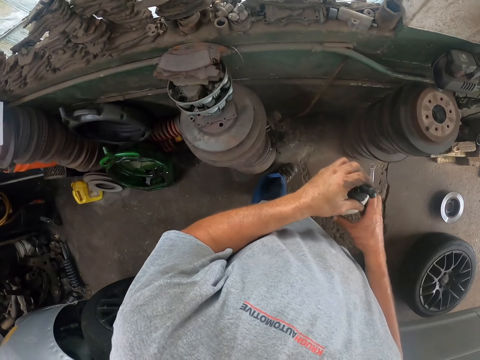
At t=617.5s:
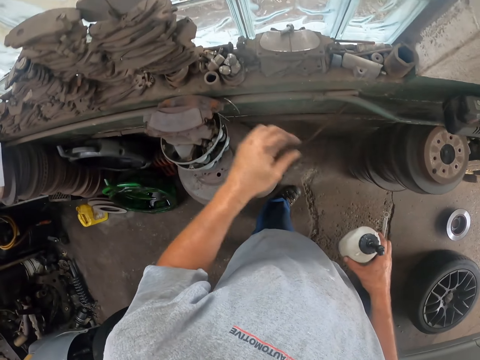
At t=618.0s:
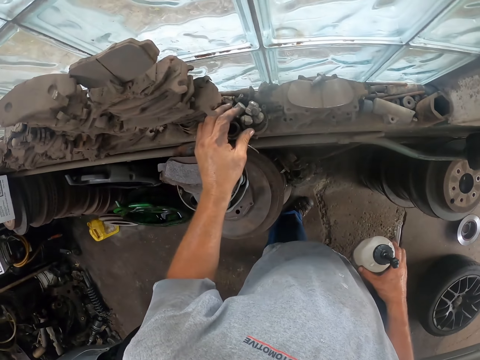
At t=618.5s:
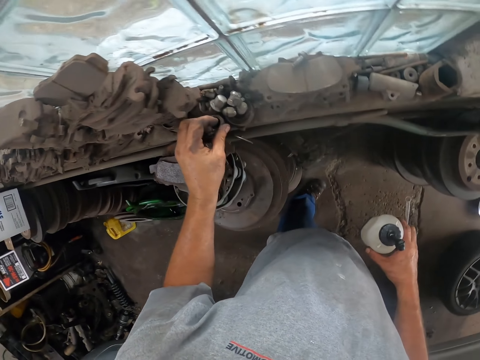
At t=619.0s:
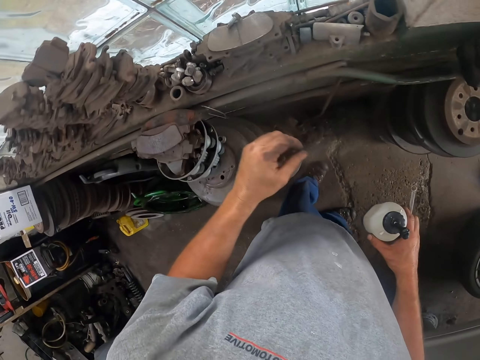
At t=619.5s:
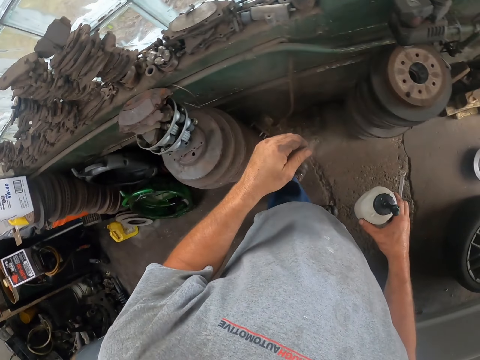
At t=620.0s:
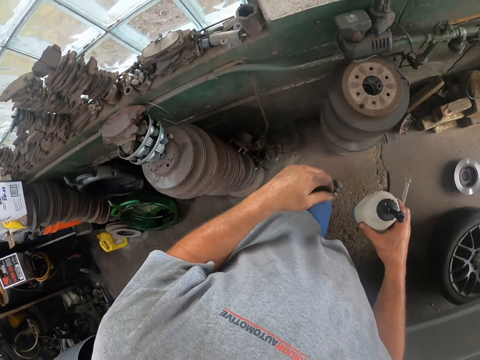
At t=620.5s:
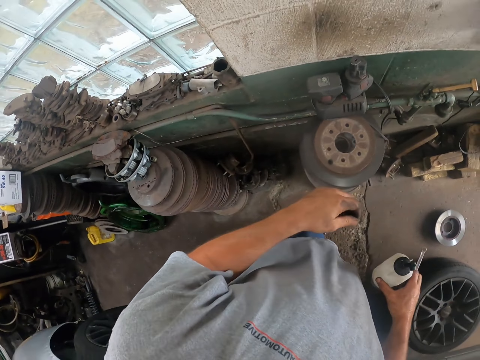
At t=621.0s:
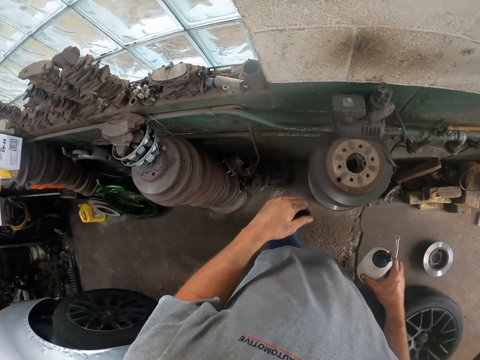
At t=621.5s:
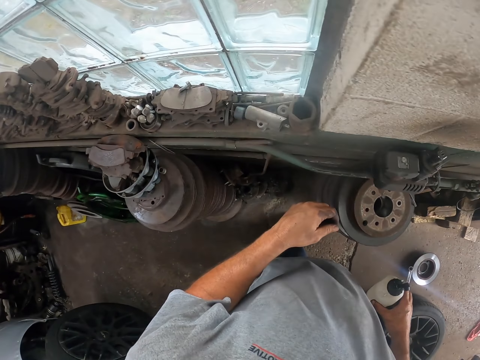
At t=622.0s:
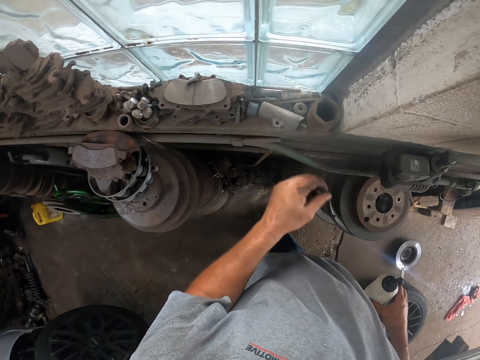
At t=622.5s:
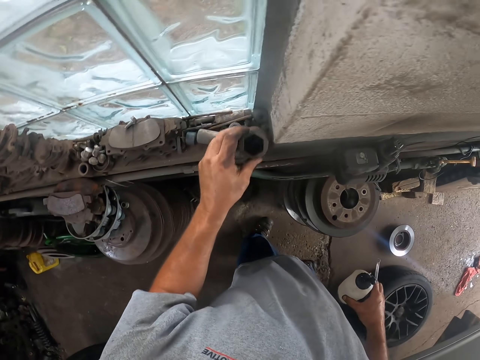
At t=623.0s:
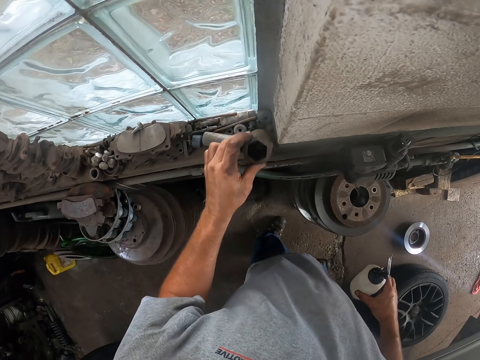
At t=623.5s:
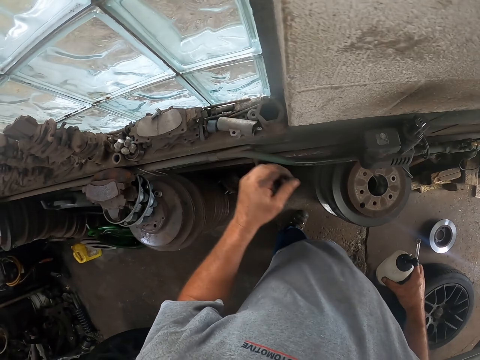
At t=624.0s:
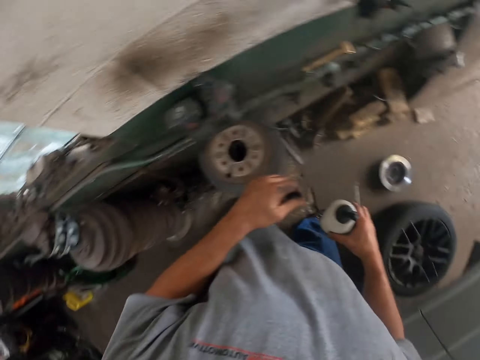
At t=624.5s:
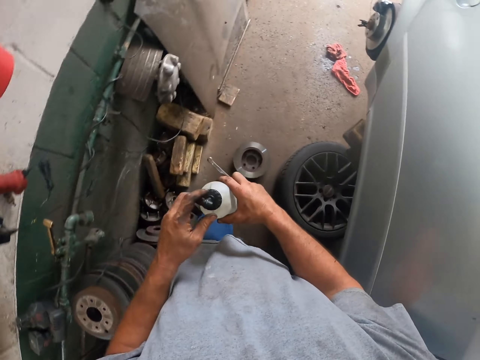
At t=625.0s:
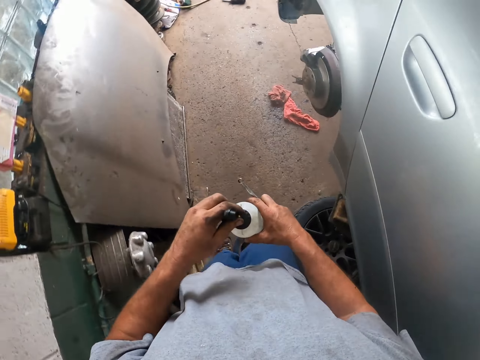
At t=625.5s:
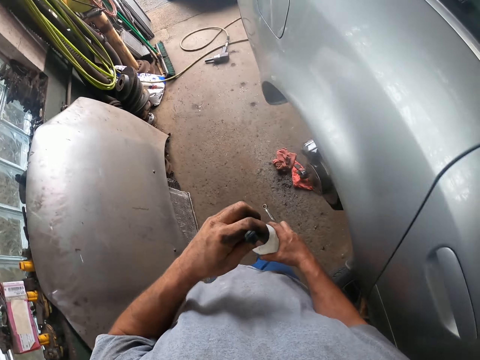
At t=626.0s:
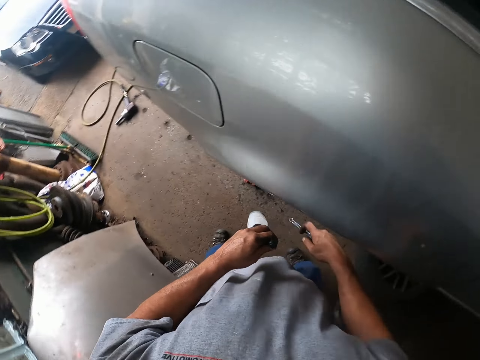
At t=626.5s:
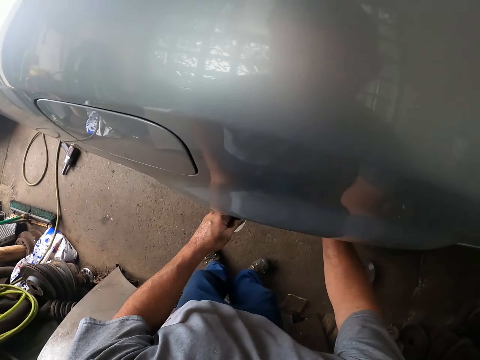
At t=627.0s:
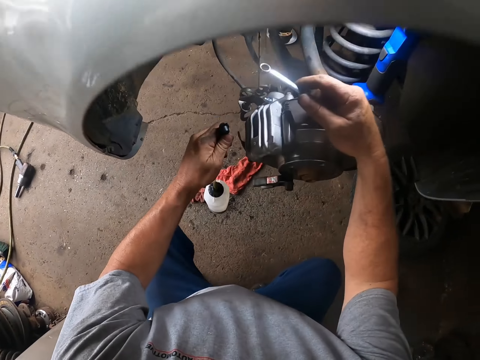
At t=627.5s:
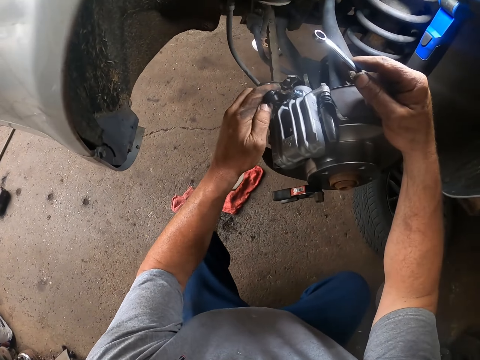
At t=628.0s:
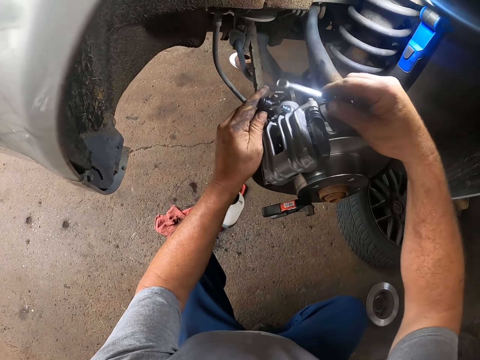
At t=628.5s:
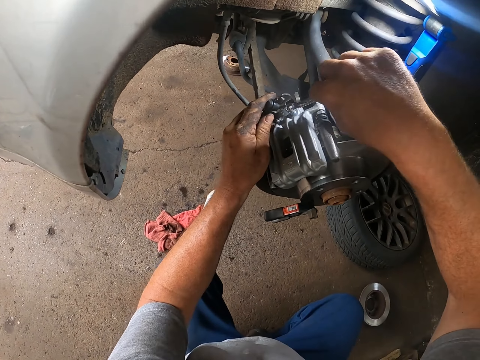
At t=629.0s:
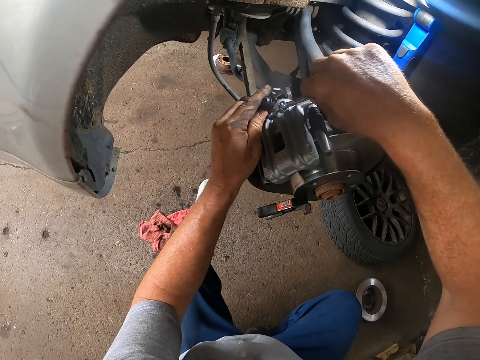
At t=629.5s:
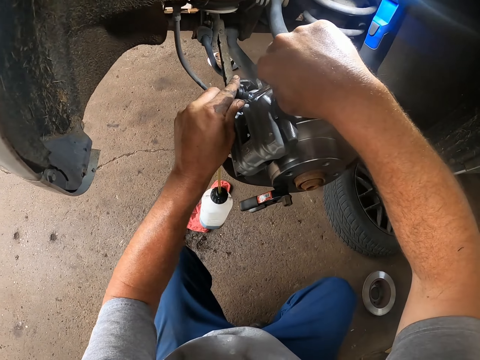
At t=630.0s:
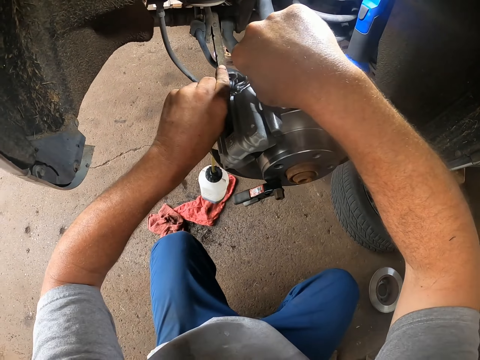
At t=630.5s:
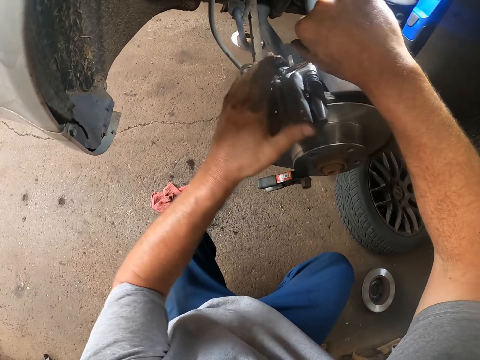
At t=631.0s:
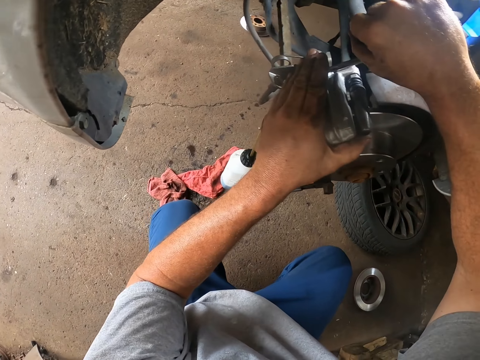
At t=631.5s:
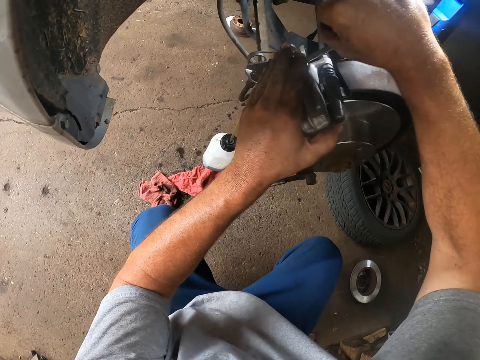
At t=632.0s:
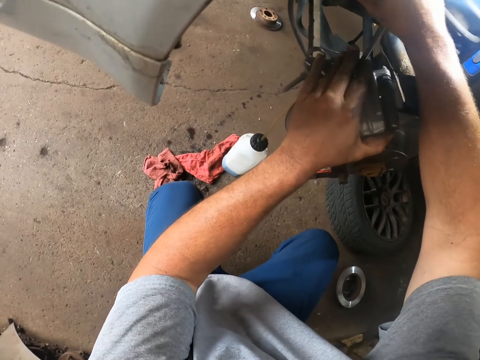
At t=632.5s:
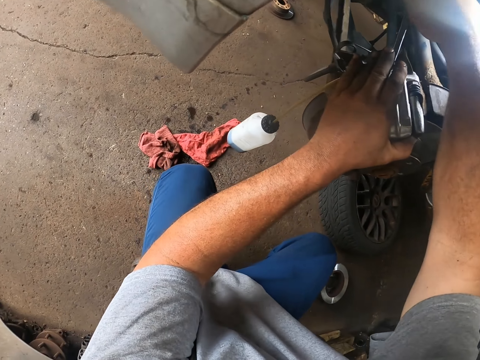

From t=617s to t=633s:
The camera wearer picks up a nut. They touch the nut. They touch a container by the window. They walk around the garage. They fix the bottle oil in the car. They tighten the bolt.

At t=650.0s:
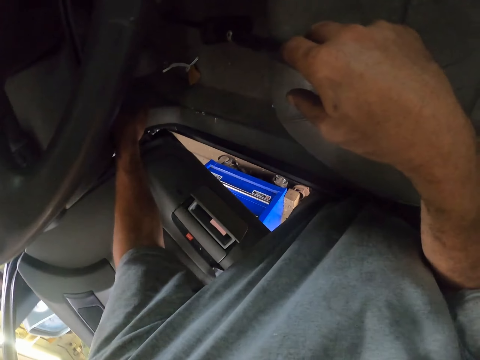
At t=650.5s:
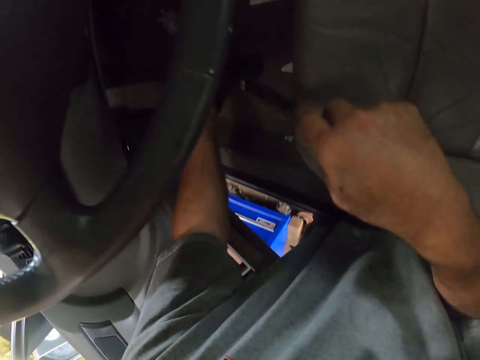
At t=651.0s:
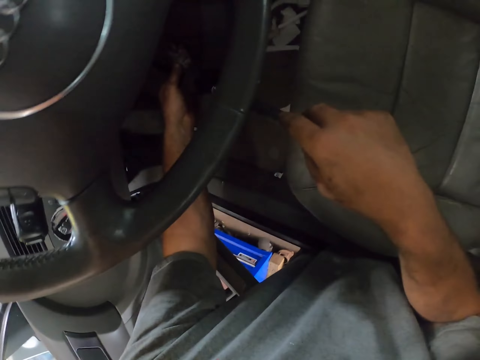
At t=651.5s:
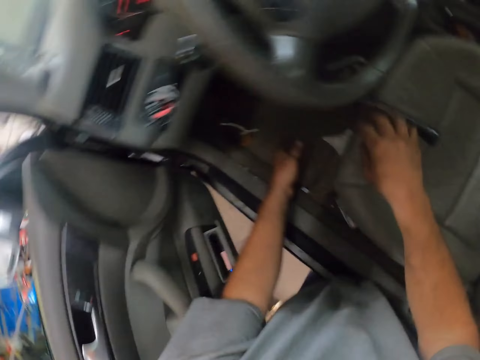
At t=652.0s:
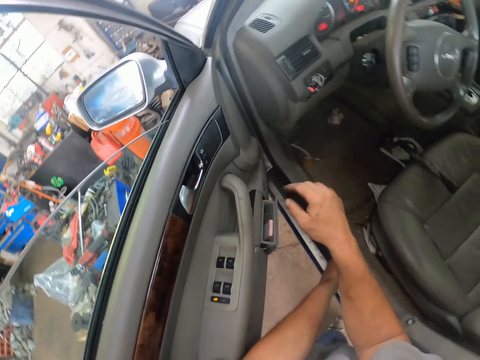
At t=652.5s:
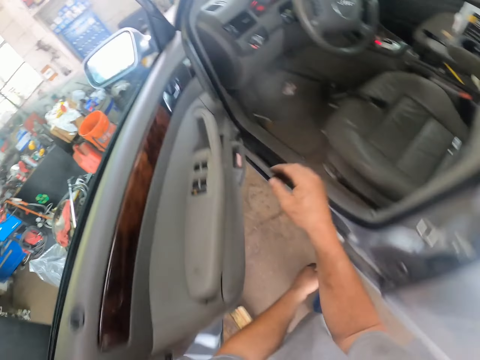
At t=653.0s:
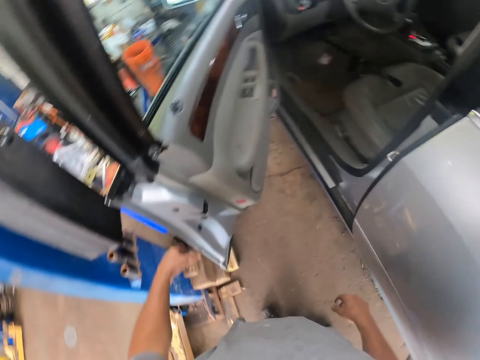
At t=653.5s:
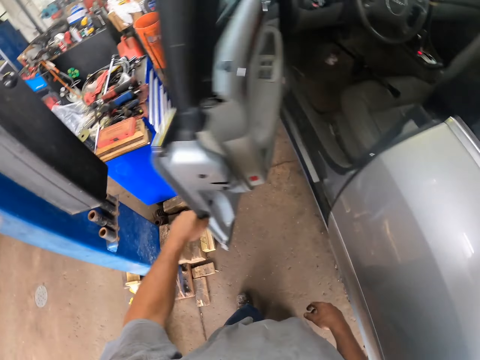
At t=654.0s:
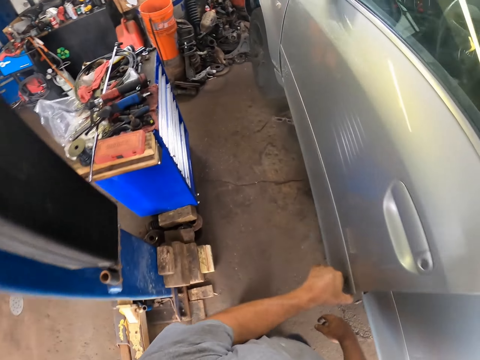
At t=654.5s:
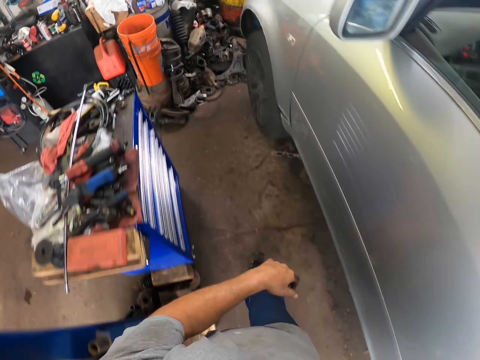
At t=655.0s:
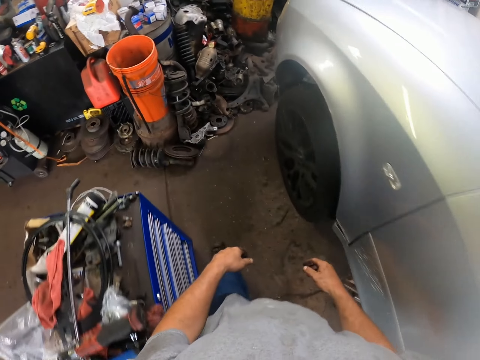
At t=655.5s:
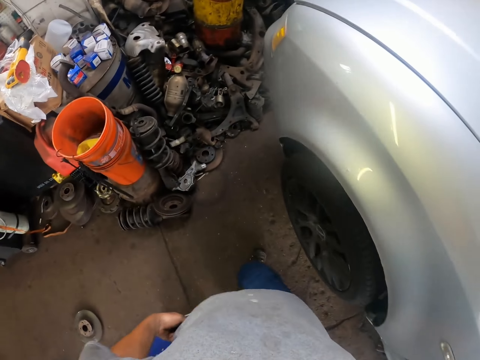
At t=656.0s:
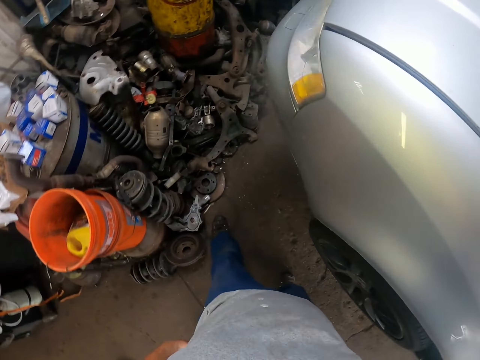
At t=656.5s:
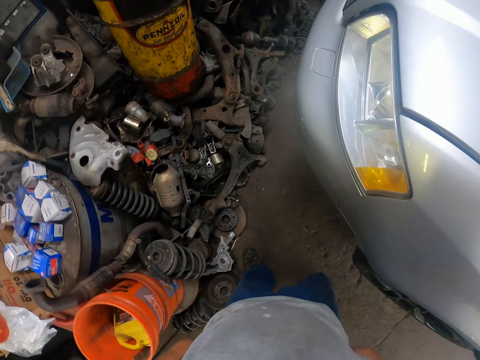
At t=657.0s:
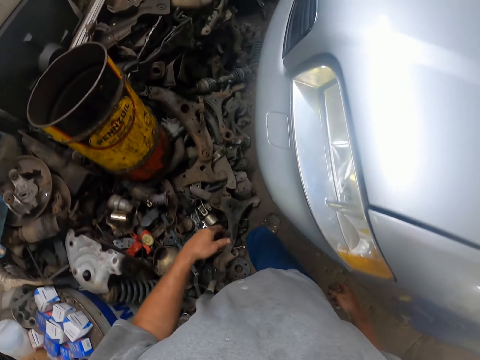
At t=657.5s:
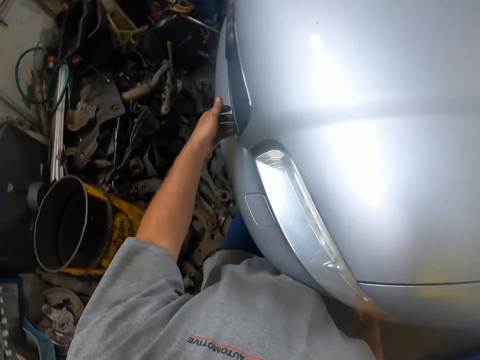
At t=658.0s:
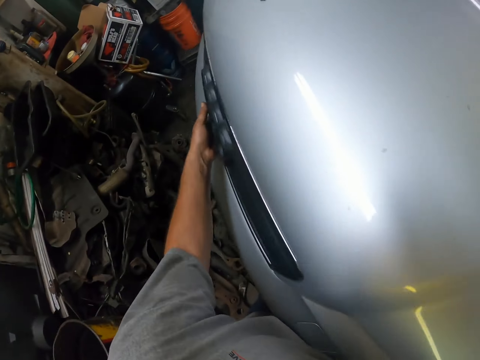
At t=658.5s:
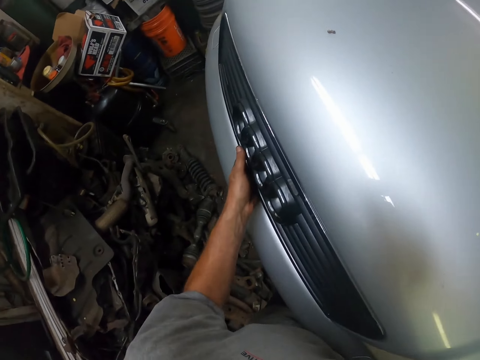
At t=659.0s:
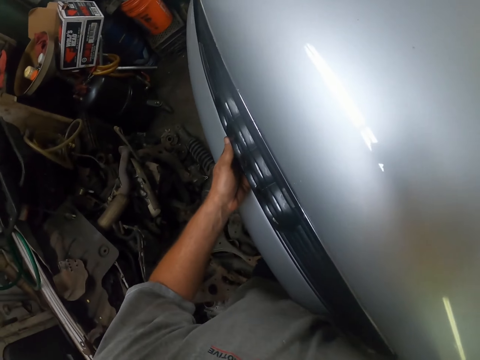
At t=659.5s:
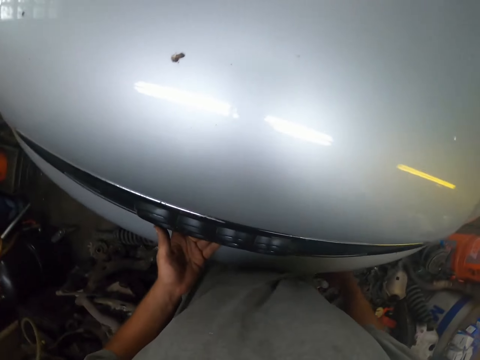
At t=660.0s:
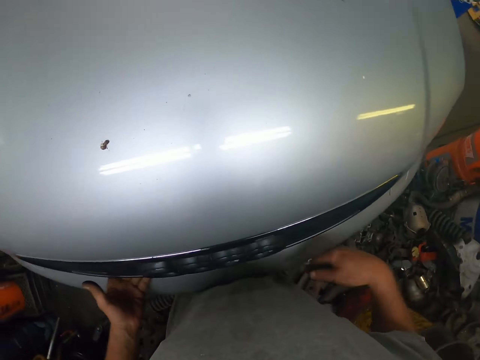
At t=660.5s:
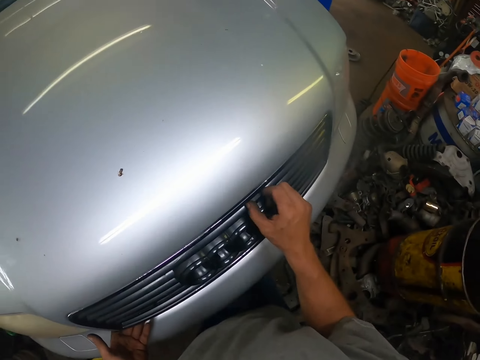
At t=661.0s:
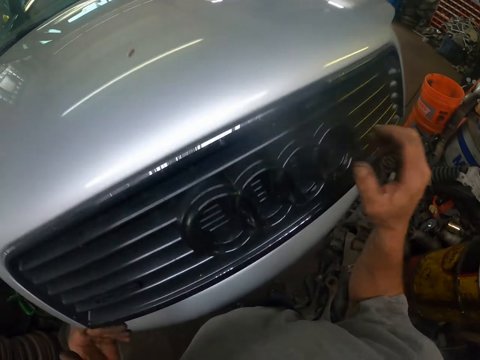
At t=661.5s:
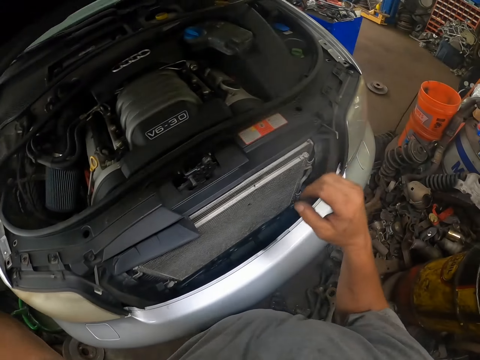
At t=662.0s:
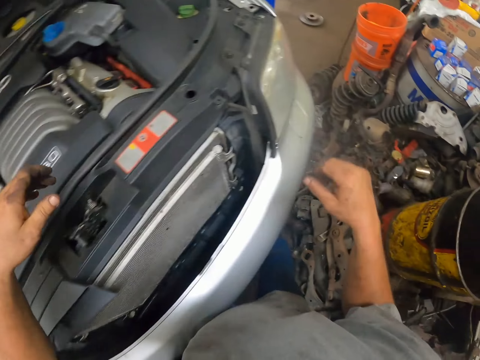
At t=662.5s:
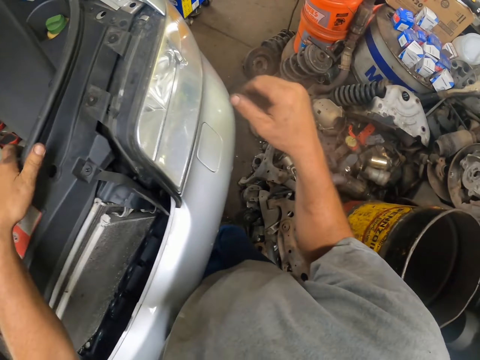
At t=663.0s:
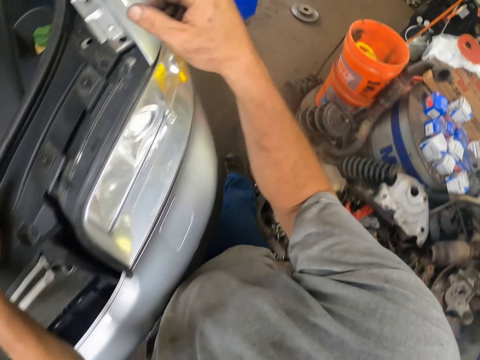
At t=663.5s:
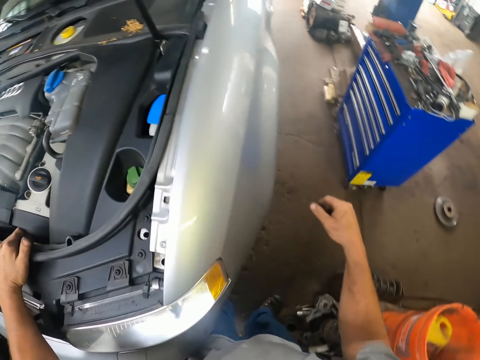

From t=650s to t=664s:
The camera wearer fixes the car with a deep inch drive. They close the car door. They walk around the garage. They open the car trunk or bonnet.
